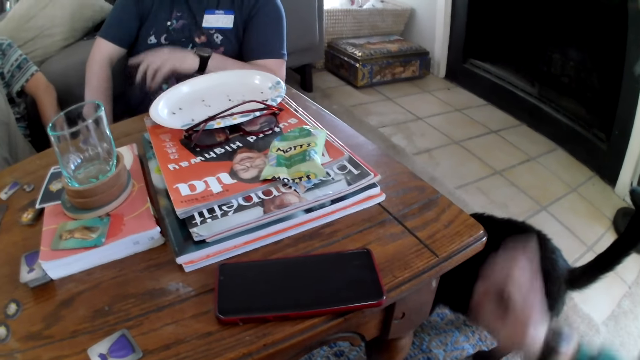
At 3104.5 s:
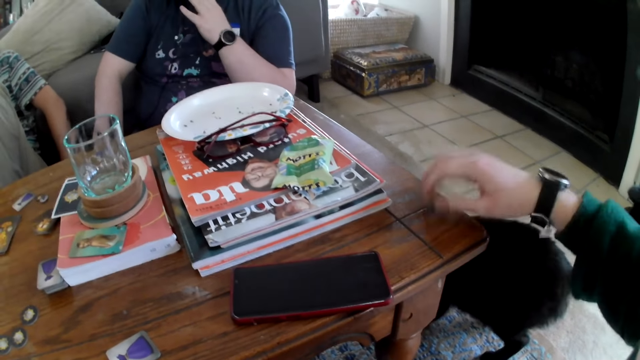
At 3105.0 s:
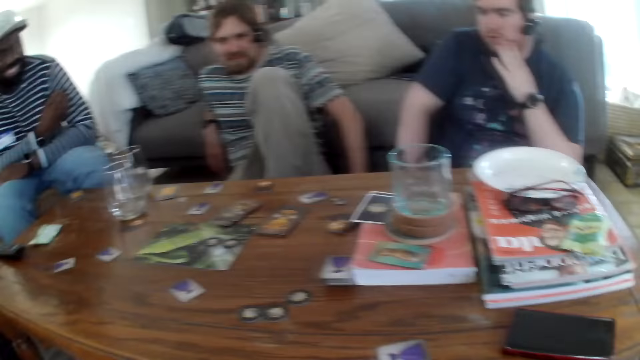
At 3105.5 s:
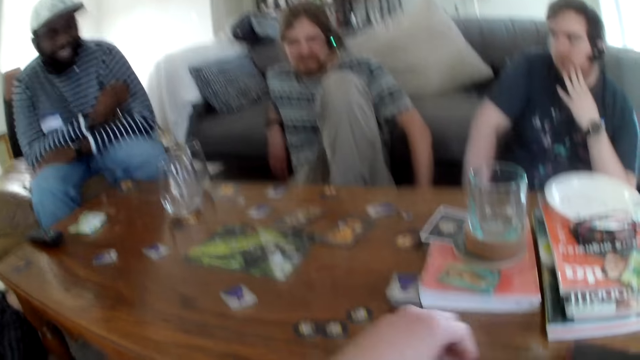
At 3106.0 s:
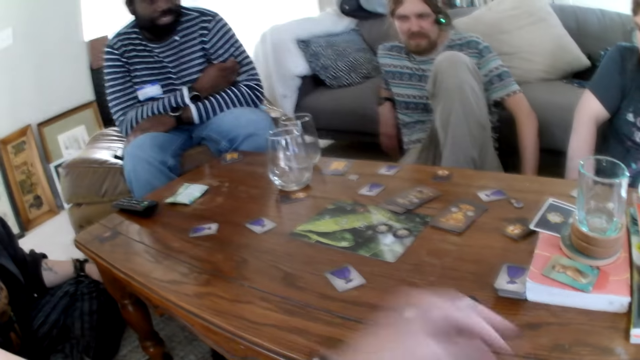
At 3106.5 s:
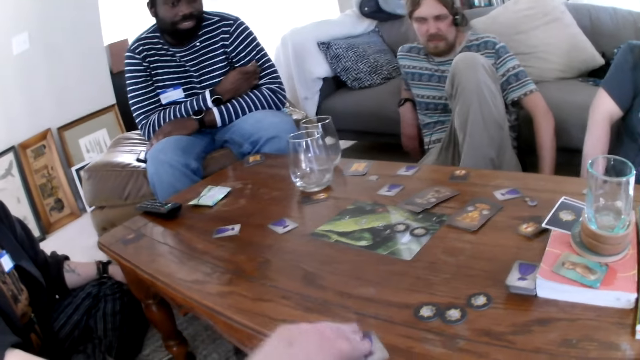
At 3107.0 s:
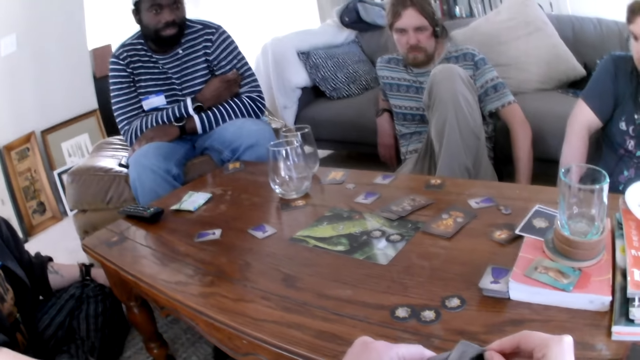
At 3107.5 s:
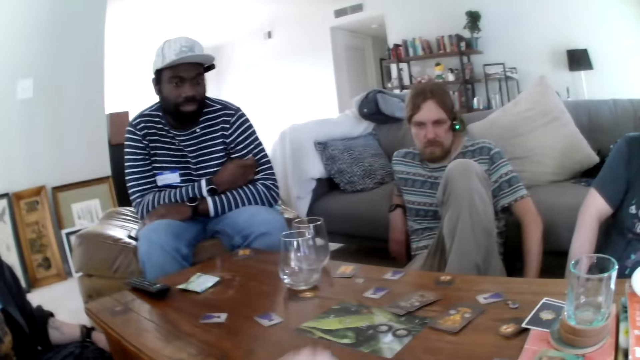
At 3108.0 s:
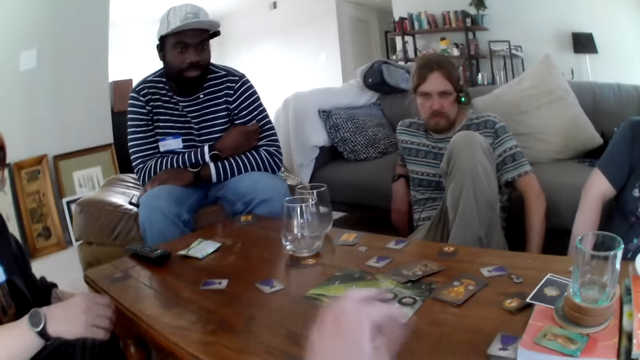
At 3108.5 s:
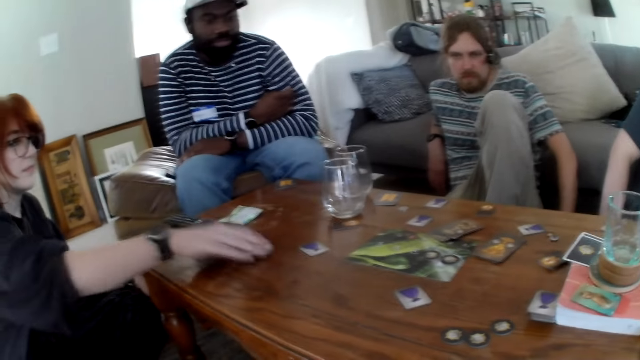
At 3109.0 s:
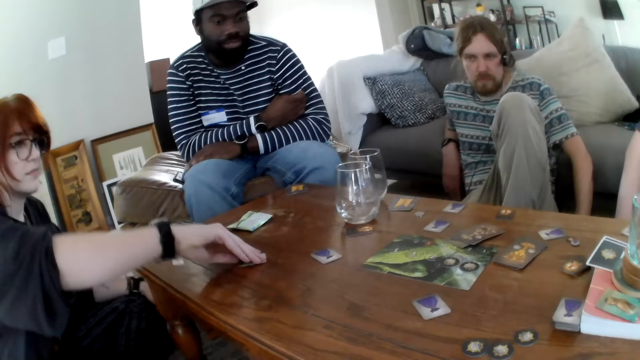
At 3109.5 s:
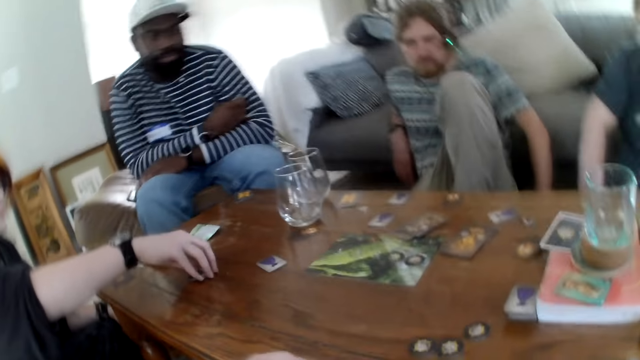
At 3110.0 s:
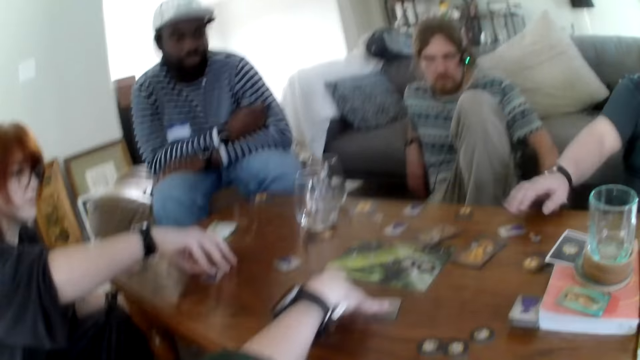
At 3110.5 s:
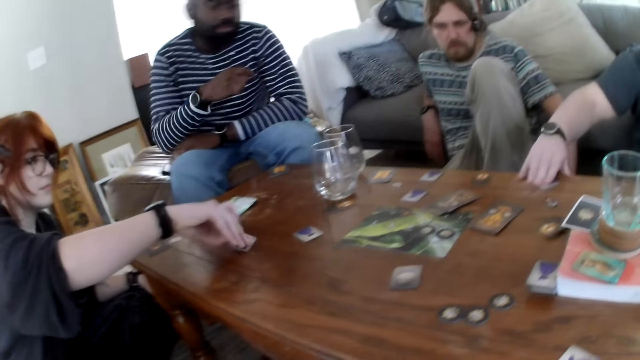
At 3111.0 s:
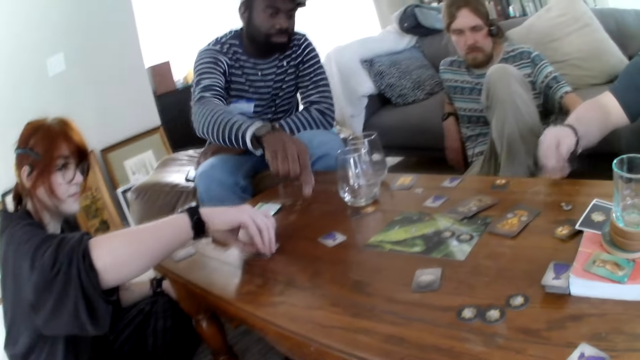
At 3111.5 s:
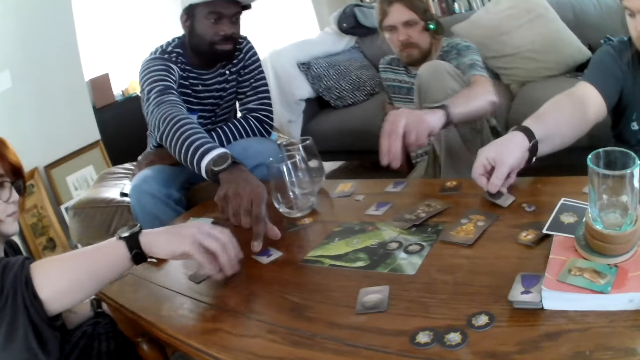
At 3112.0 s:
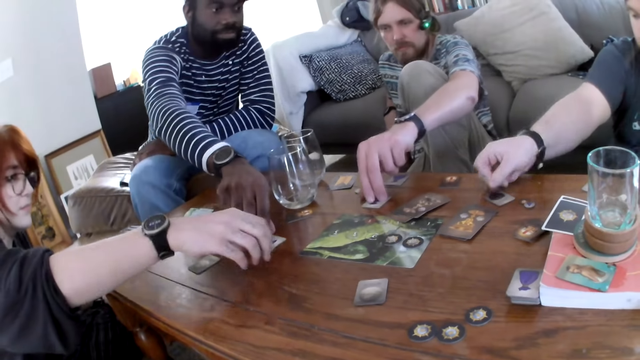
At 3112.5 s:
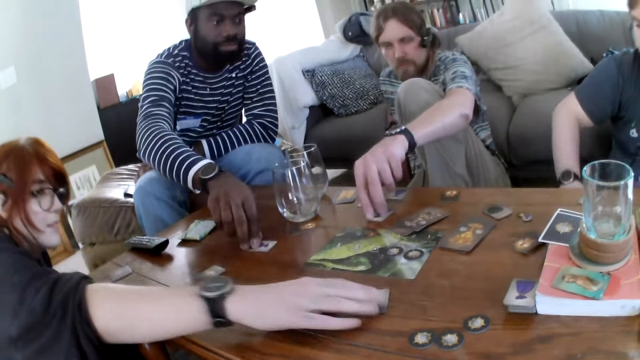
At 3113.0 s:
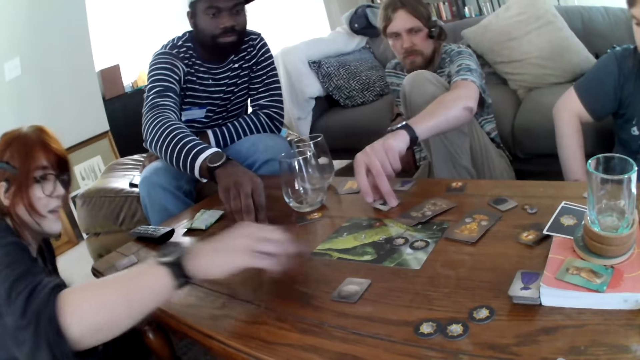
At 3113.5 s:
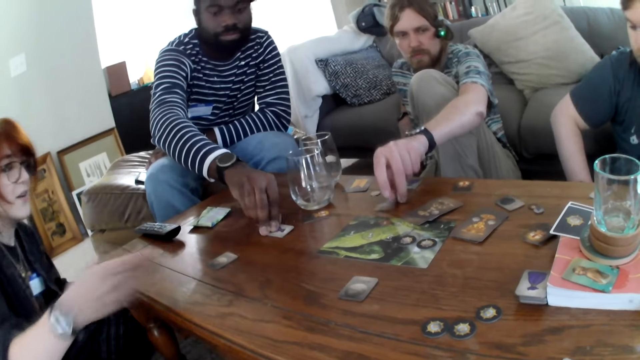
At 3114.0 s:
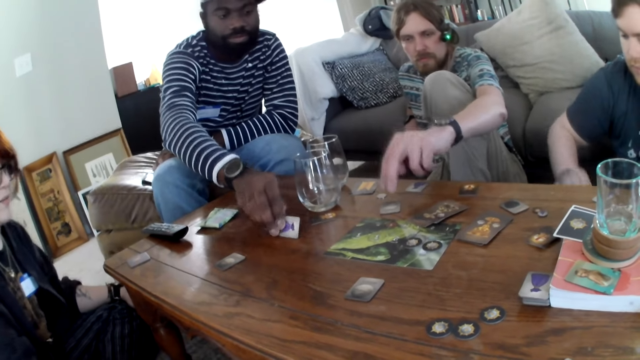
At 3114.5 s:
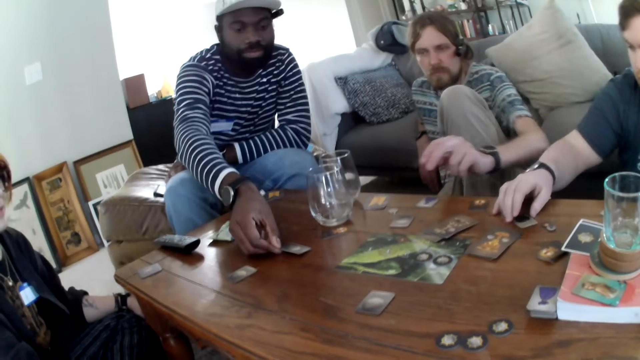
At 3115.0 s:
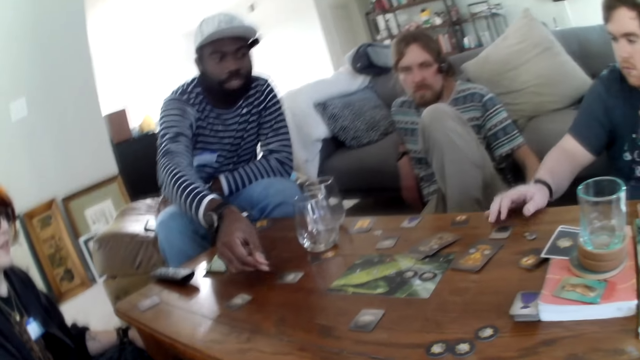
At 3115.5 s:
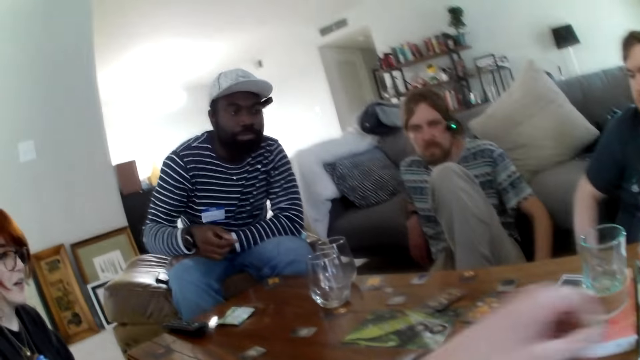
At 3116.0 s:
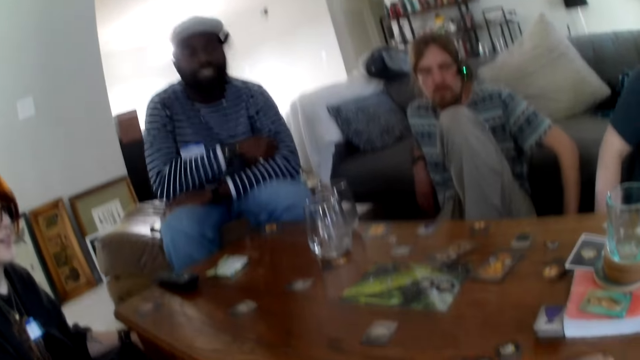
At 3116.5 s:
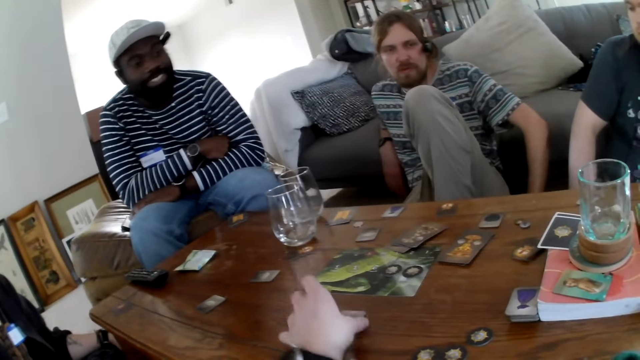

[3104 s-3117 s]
The camera wearer knocks the table. They pick a card. A person picks a card. The camera wearer puts the cards on the table. The person puts the card on the table and picks a card. Another person picks a card. A person moves a card.

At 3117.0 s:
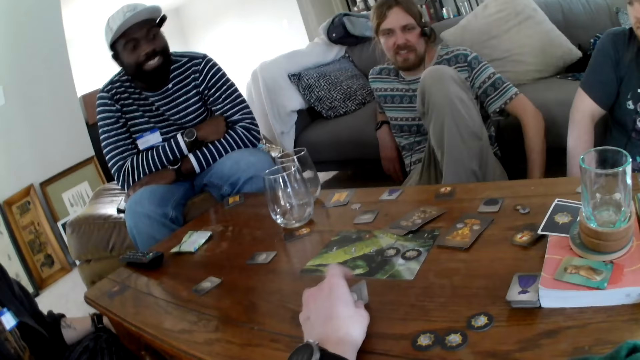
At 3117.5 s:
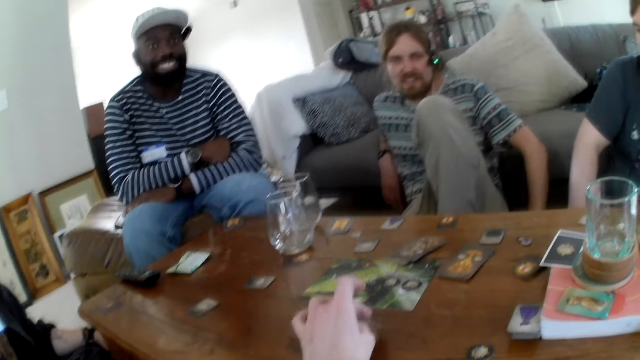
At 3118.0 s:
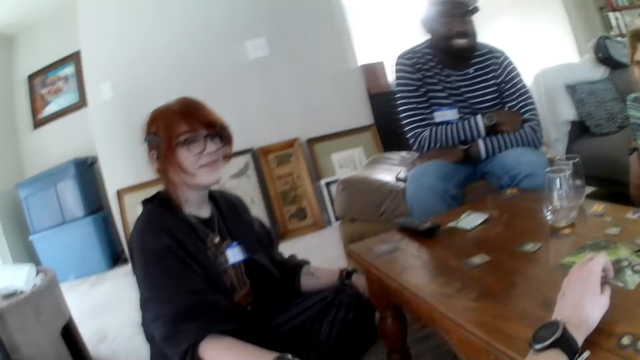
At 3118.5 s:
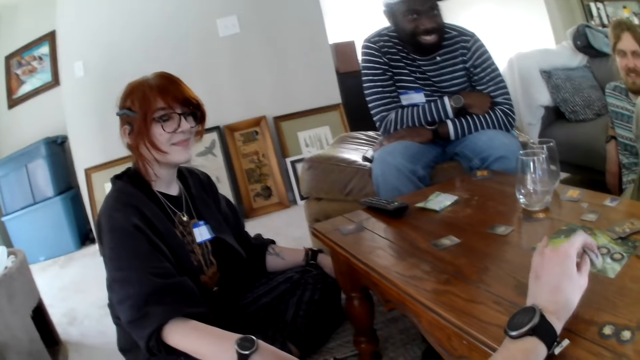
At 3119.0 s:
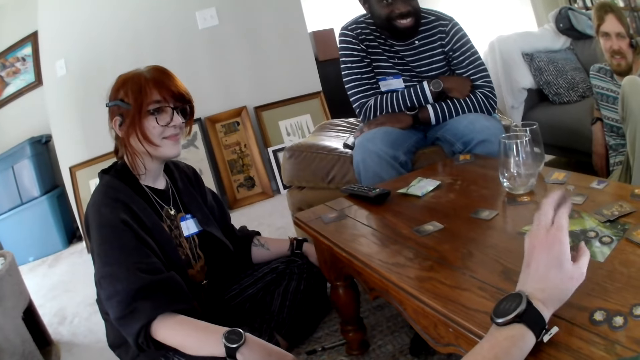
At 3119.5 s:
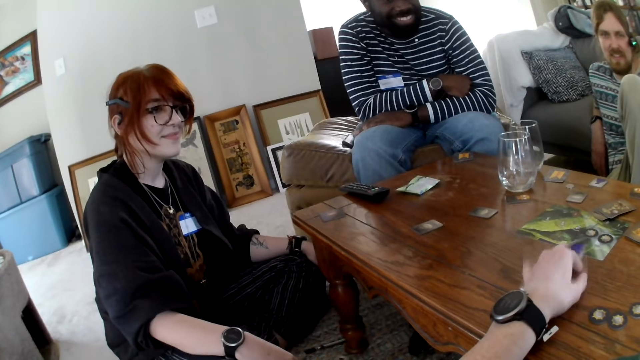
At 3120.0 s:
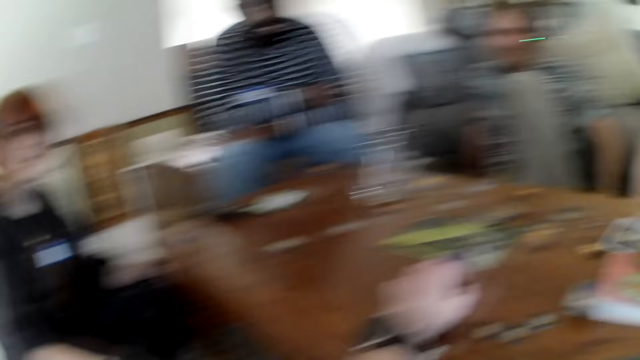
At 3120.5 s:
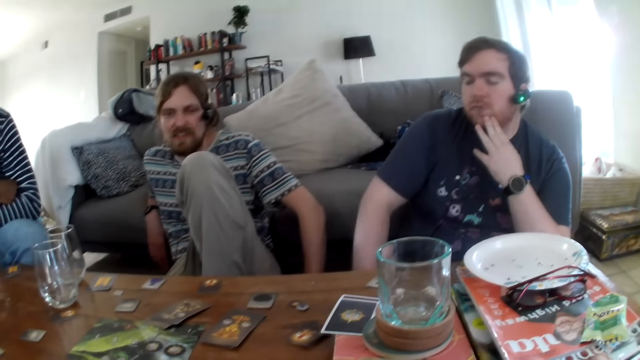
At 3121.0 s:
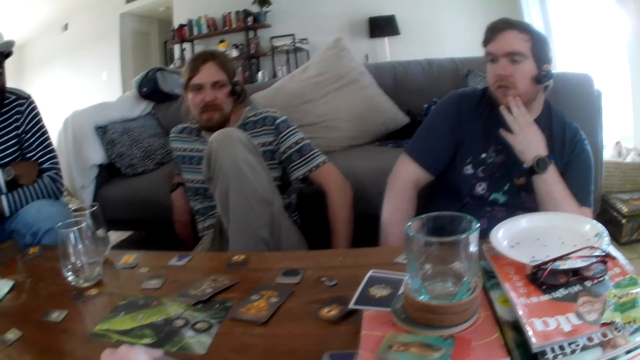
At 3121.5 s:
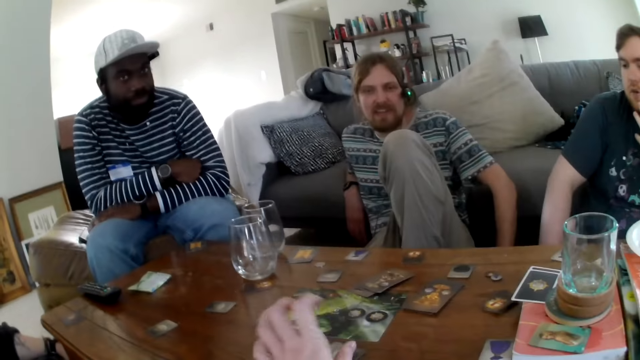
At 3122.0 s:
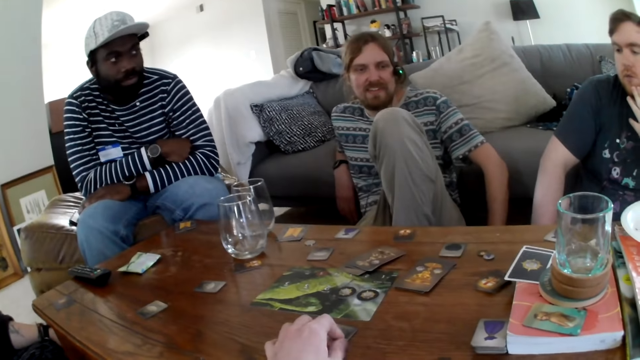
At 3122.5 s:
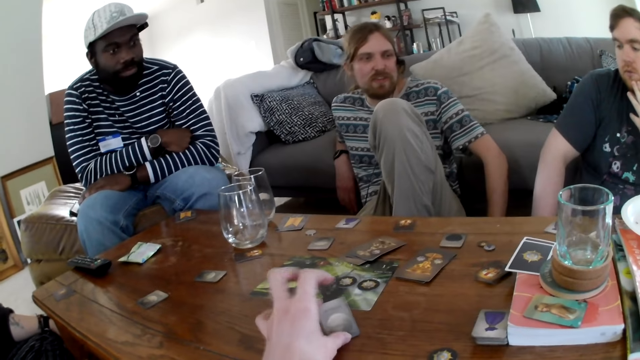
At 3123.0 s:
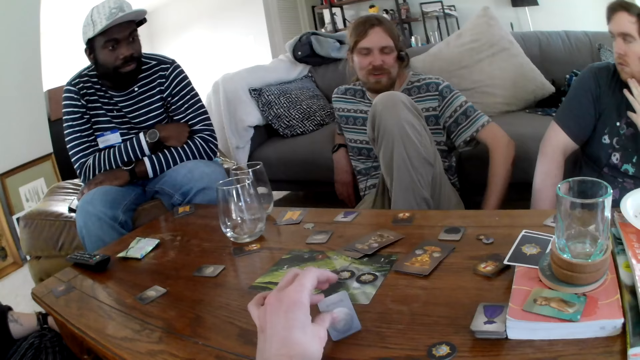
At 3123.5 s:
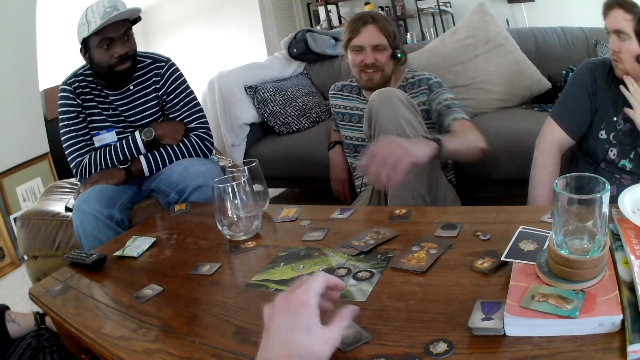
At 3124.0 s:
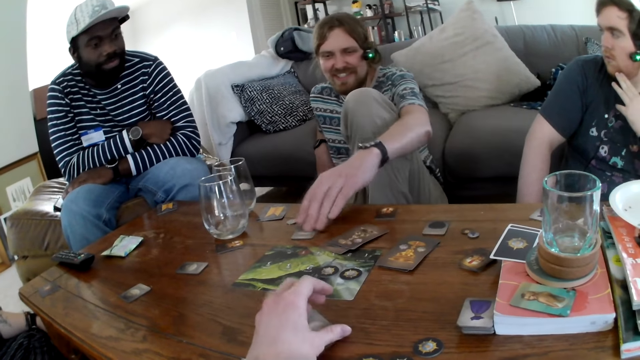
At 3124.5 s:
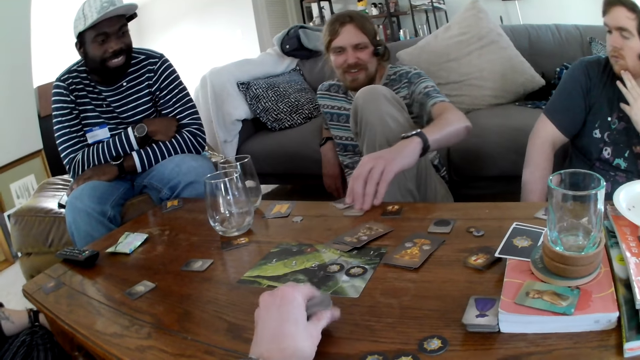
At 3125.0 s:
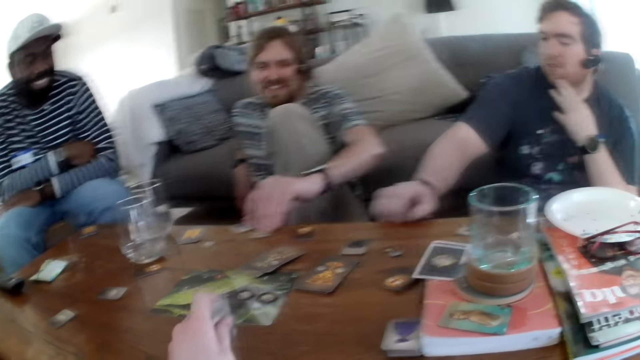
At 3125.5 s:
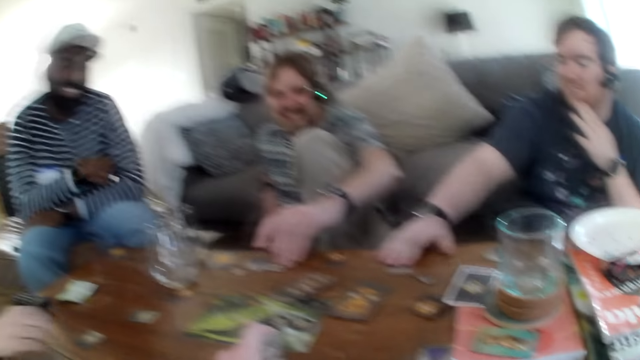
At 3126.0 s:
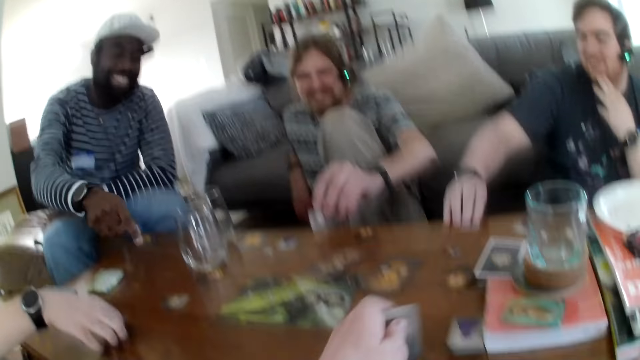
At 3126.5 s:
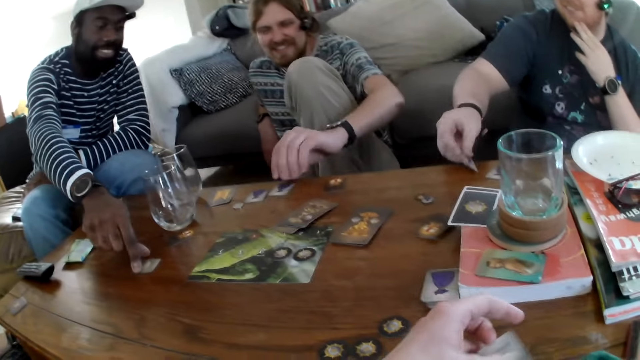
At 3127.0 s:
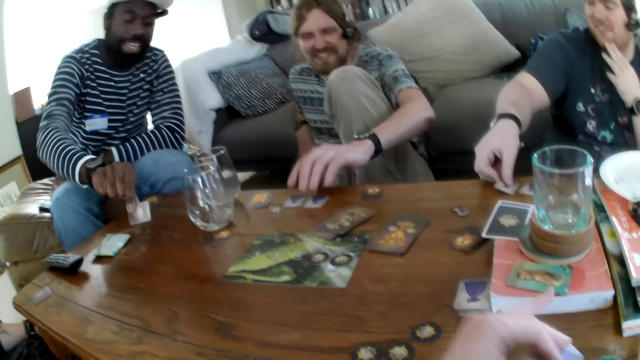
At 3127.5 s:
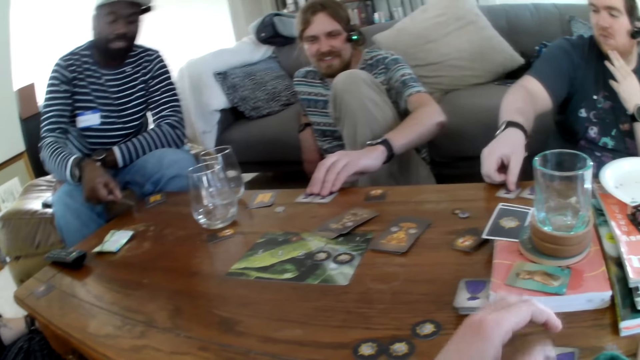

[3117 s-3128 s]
The camera wearer picks a card, moves the card, taps the table and moves their hand. A person moves a card. A person moves their hand.
